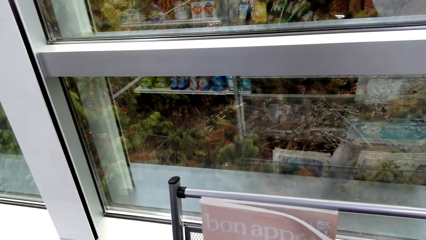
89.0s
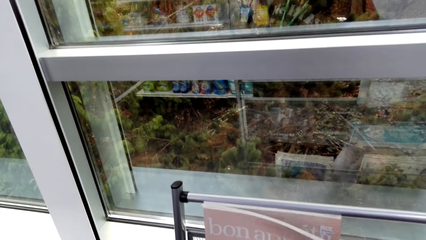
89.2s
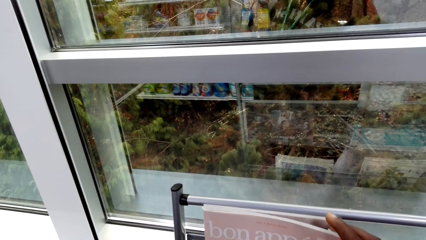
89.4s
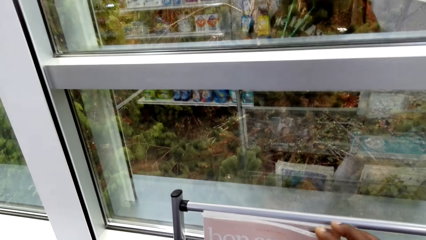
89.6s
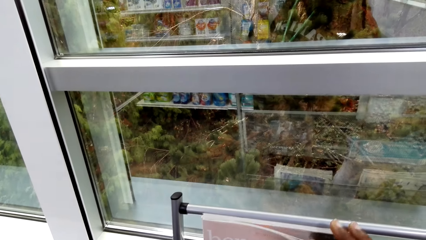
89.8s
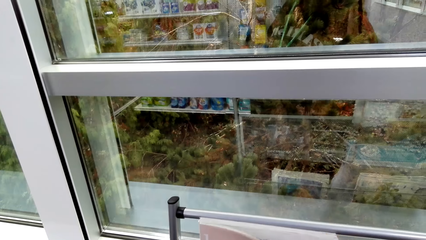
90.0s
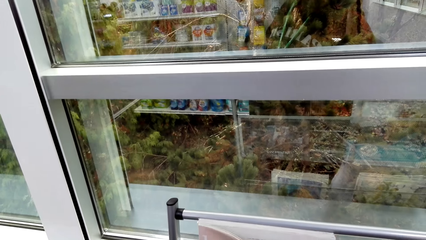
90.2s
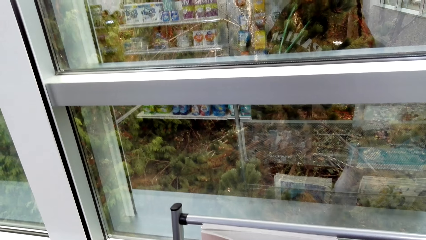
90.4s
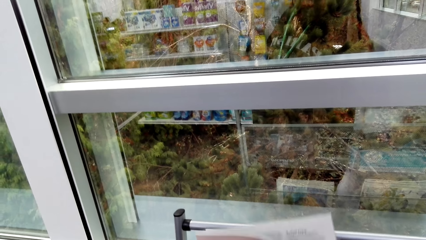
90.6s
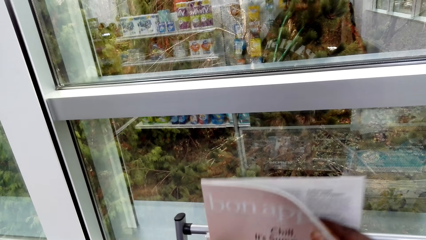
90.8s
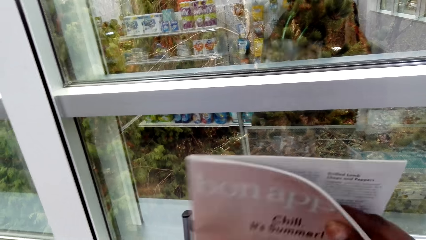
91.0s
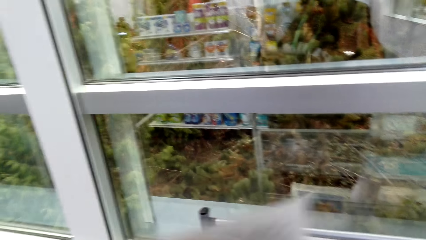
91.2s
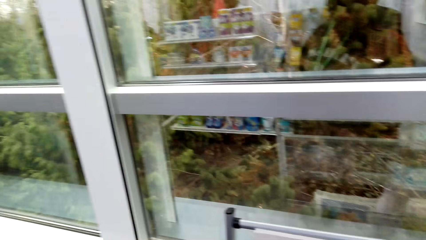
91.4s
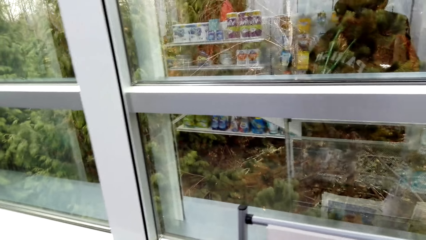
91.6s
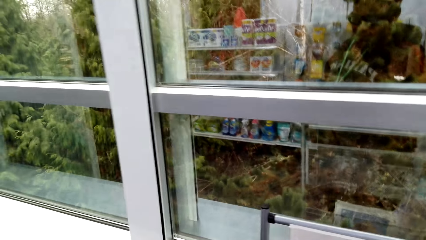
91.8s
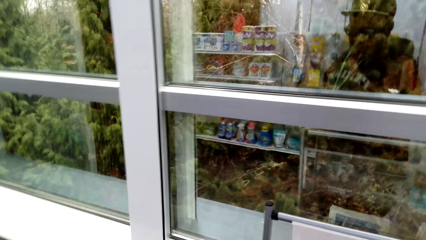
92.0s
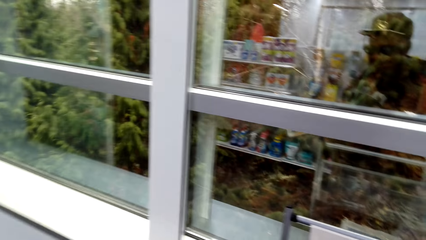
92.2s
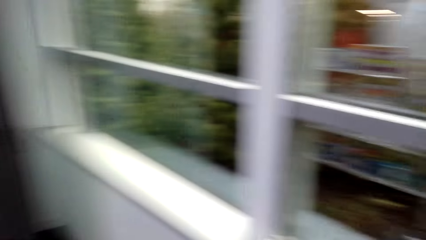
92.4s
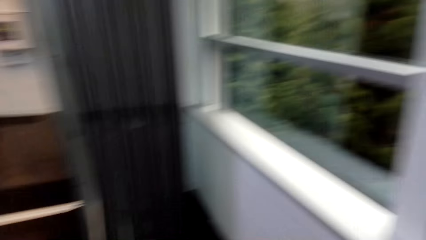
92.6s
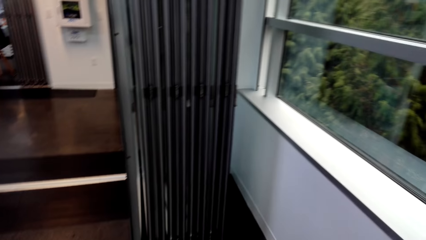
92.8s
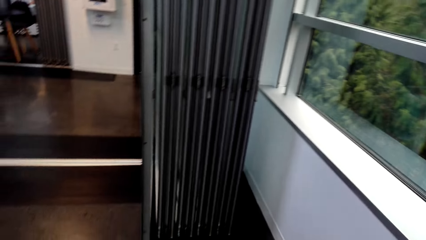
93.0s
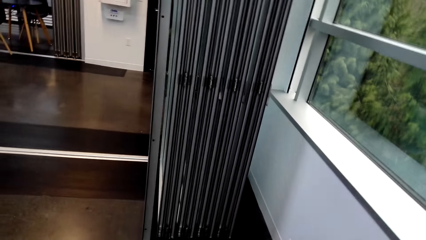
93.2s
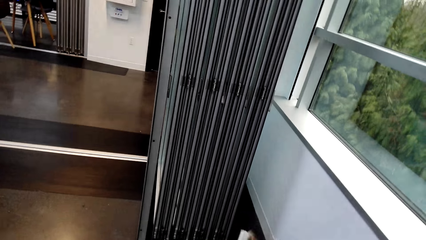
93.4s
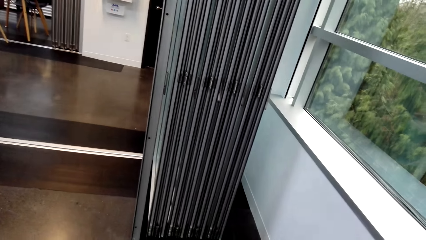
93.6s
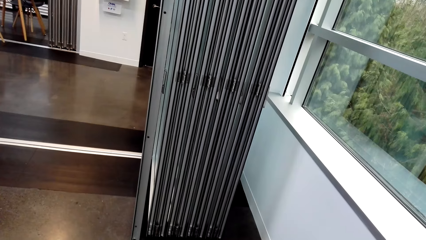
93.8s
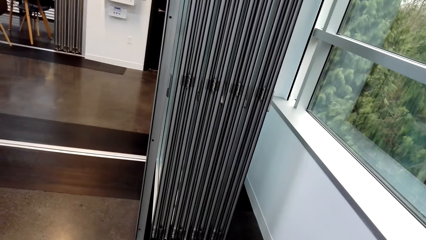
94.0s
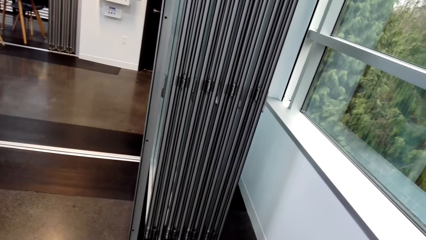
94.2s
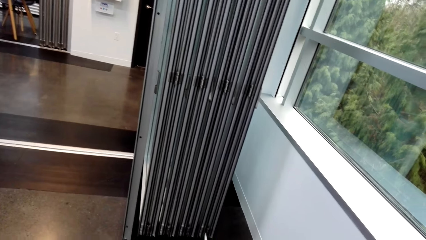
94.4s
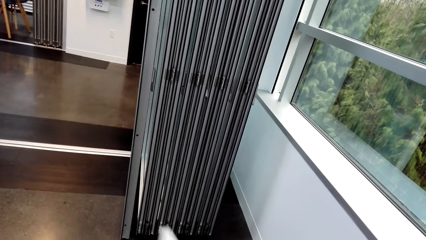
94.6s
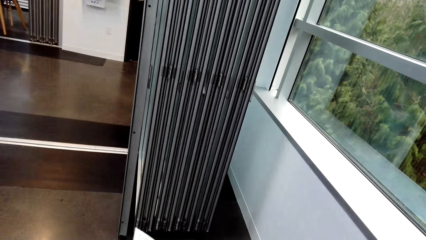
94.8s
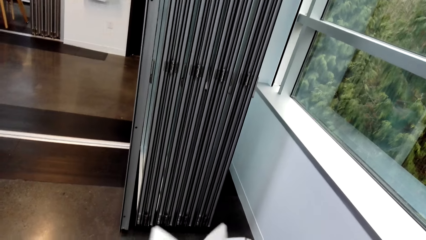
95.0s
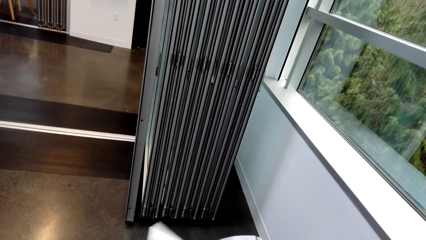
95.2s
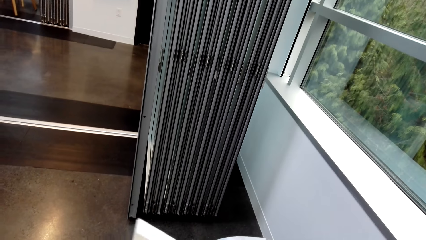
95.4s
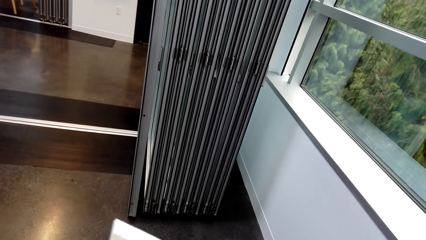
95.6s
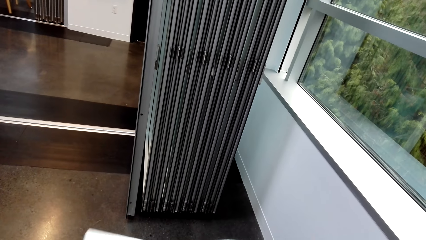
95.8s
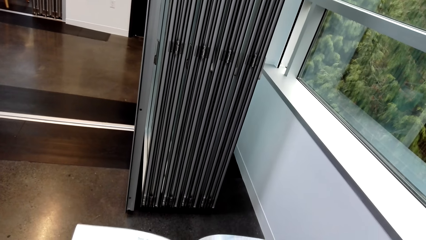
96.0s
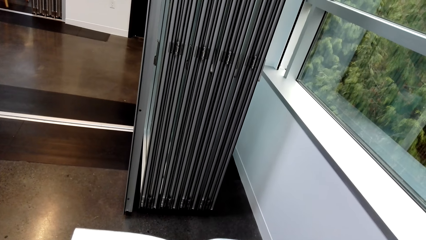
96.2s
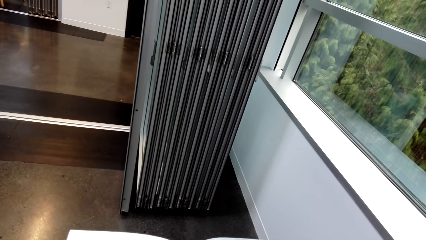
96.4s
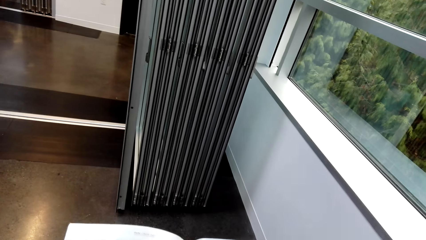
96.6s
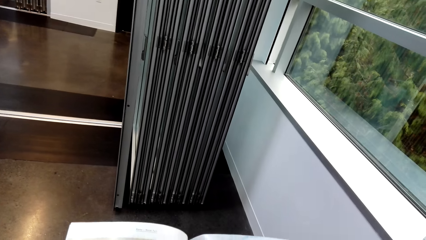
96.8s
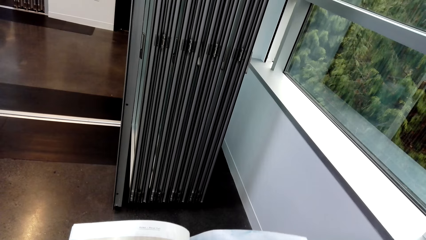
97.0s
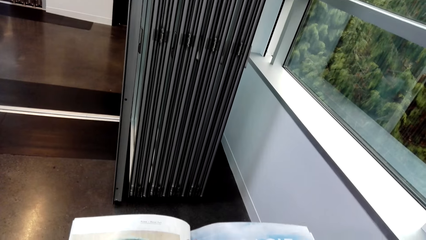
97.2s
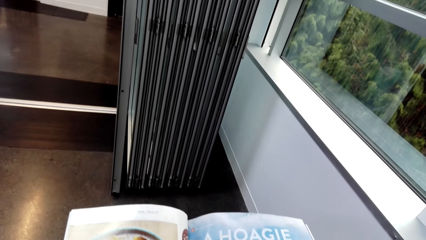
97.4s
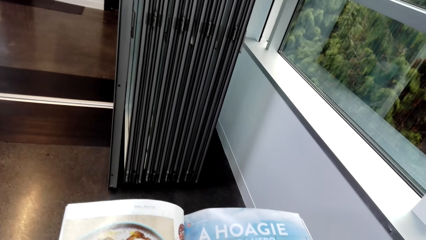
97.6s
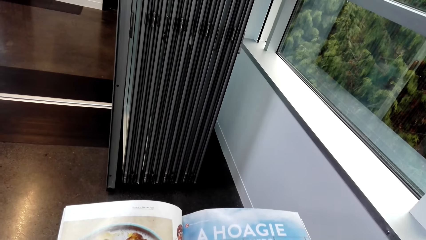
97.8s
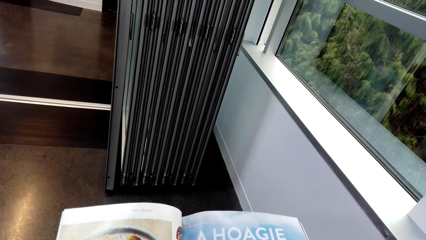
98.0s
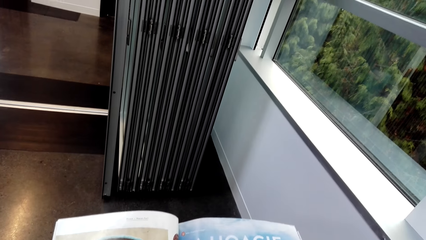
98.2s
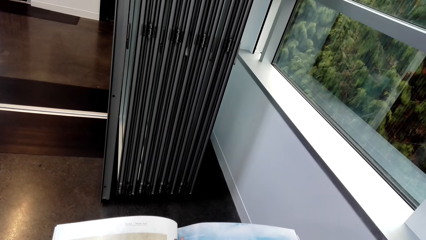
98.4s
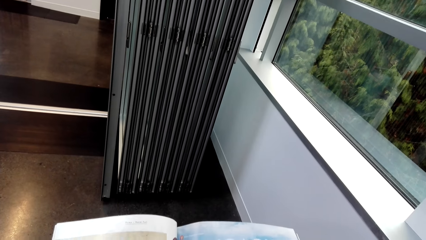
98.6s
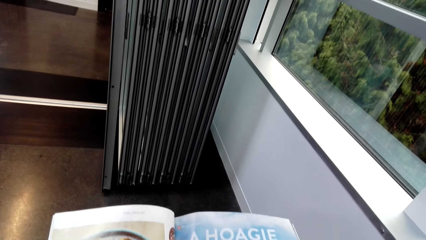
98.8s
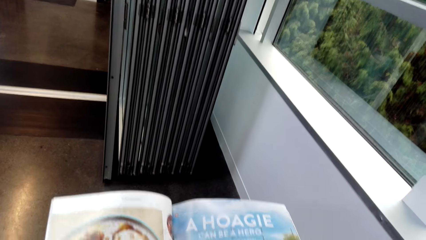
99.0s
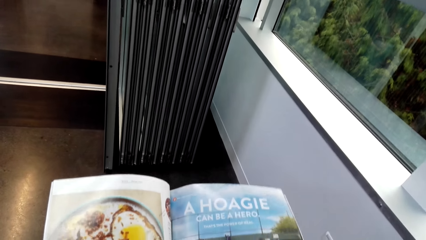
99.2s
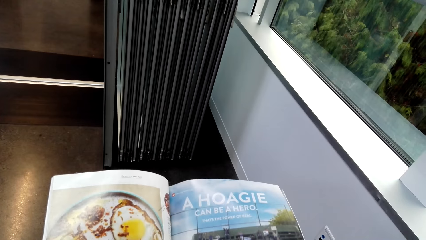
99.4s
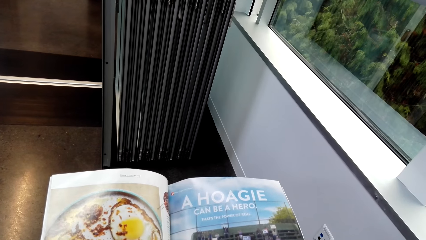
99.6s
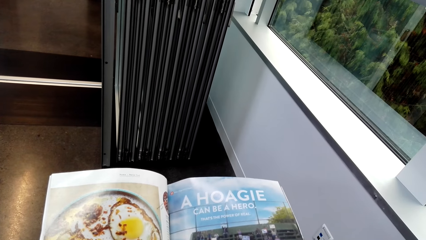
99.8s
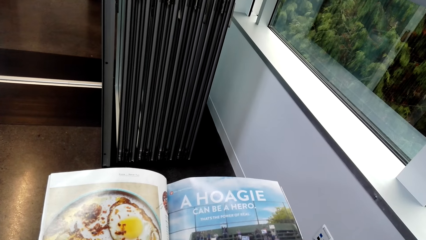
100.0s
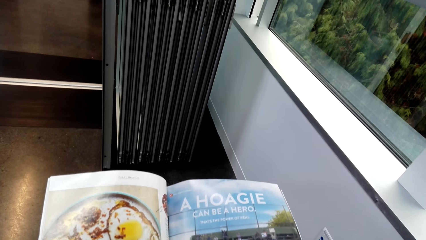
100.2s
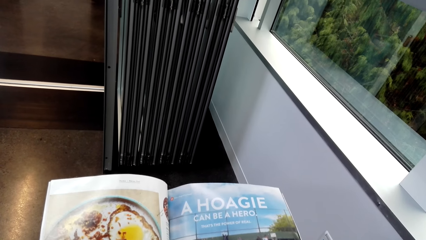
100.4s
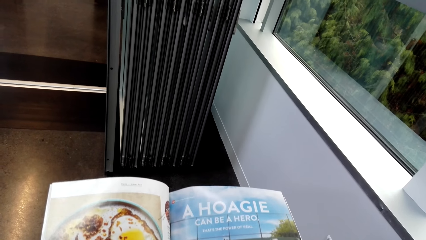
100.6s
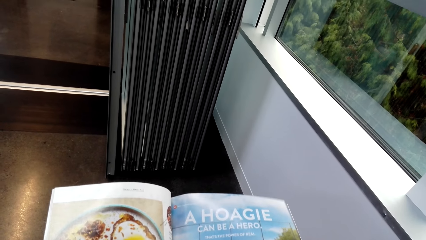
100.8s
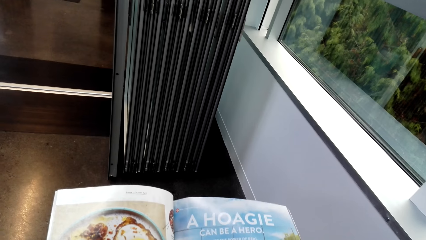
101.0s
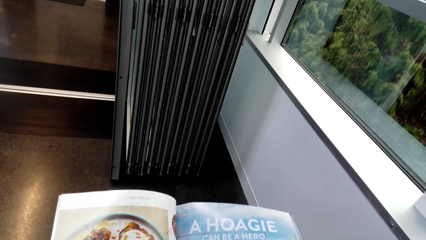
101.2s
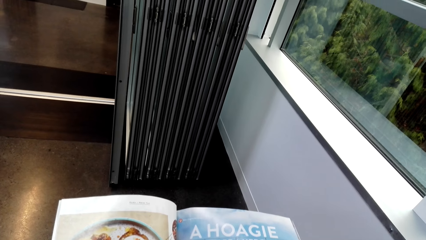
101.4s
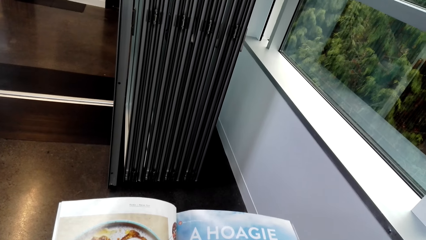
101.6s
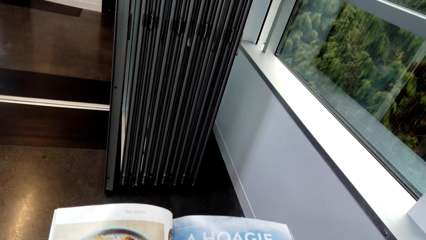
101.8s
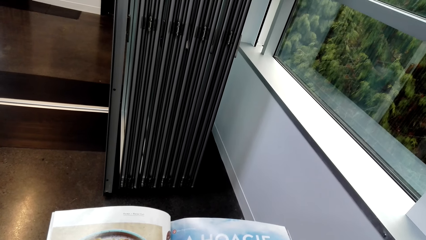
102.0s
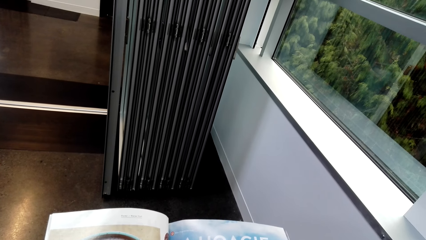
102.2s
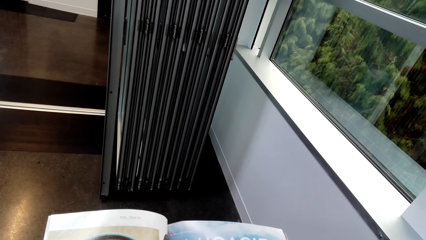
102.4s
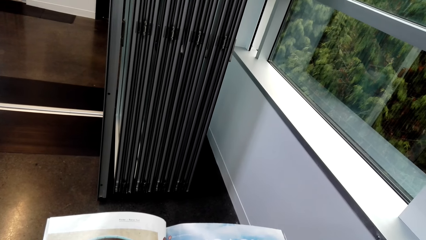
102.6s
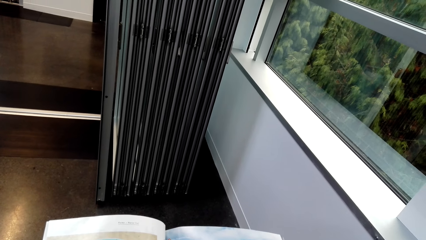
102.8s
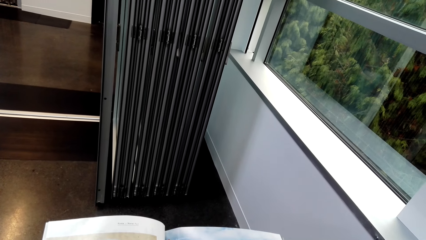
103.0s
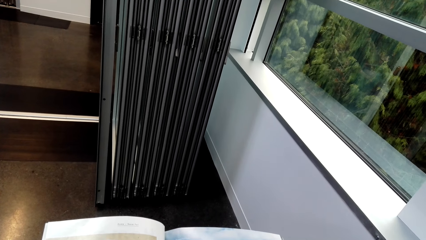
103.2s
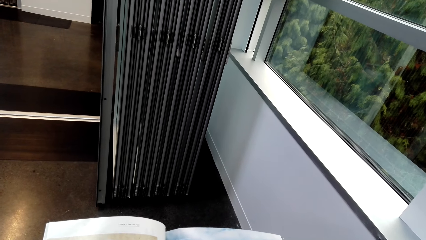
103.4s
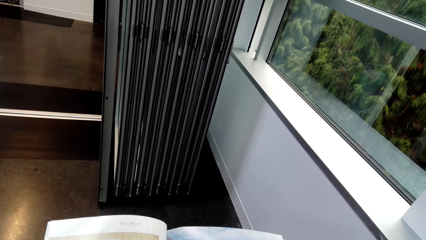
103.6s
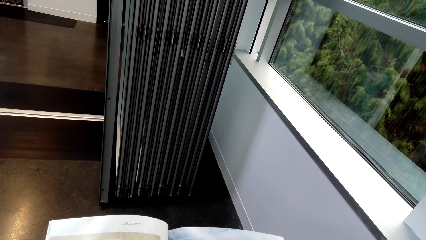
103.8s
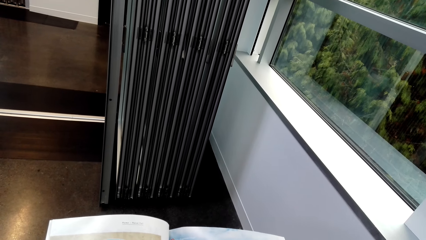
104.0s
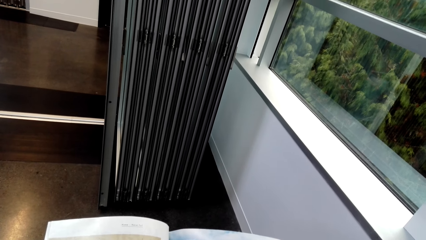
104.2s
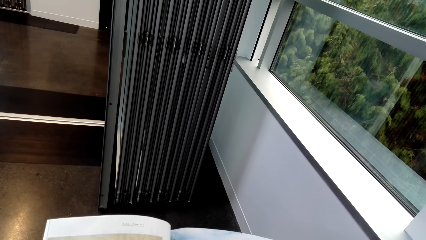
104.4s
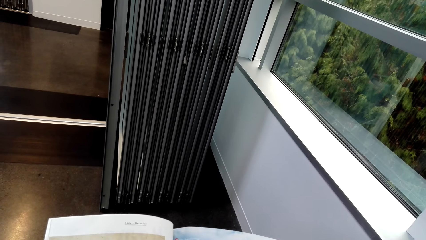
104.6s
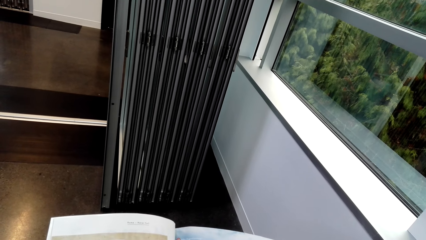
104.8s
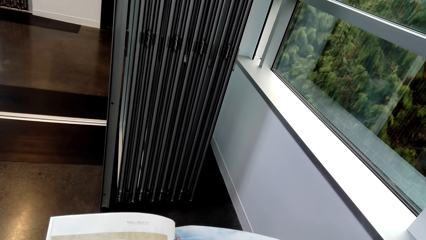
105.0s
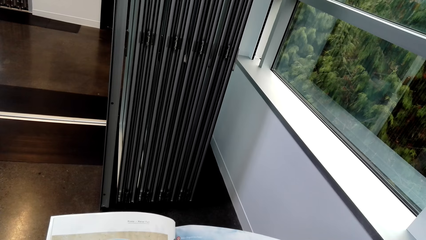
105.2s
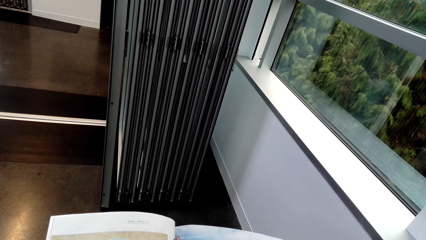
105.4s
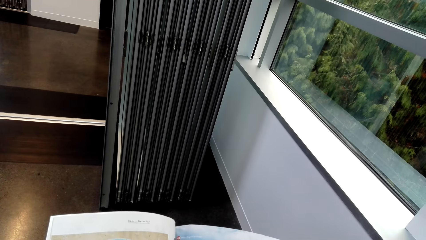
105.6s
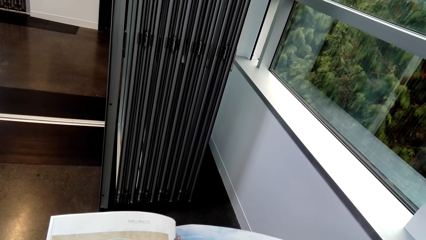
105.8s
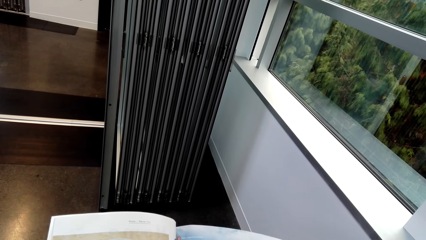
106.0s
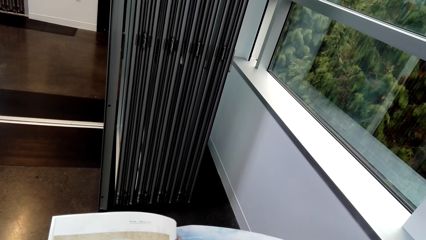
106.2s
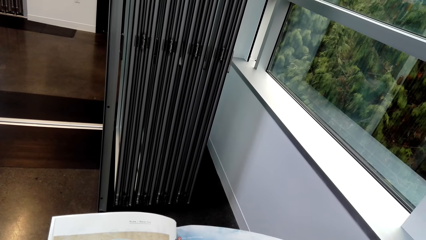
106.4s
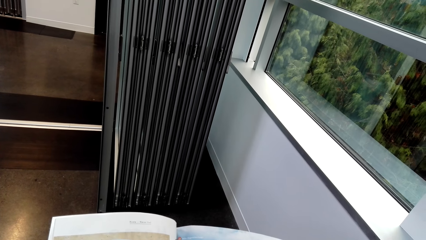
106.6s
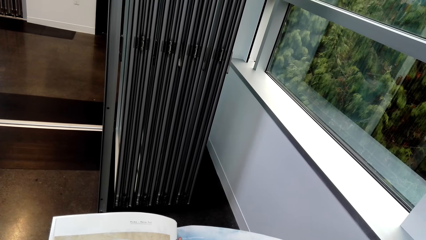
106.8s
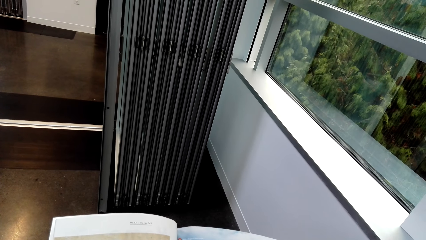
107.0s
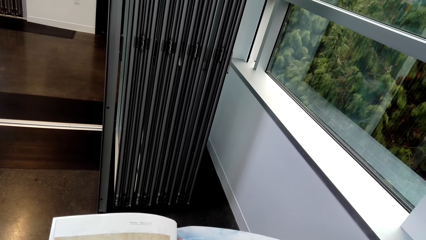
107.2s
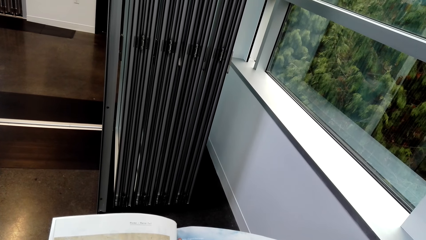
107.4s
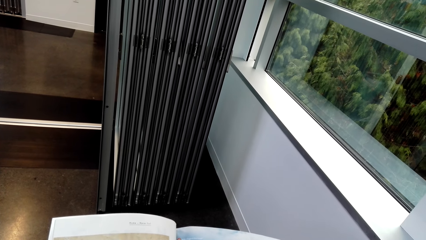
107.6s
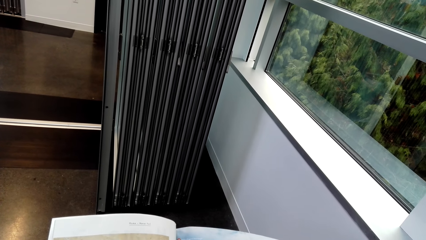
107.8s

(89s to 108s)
The camera wearer puts the magazine back on the shelf. They pick up the magazine again. They look around. They open the magazine. They look at the magazine.
